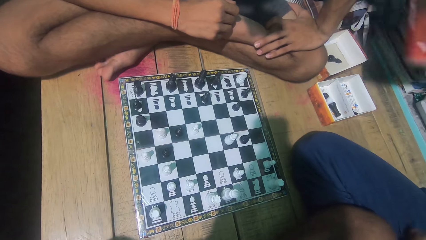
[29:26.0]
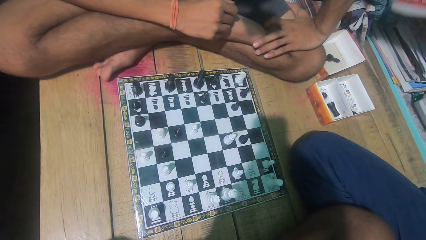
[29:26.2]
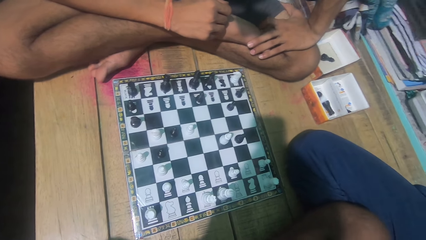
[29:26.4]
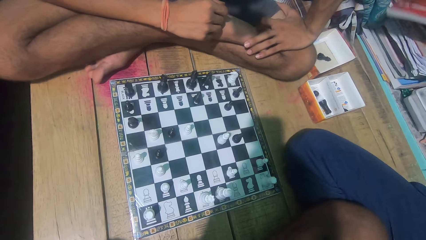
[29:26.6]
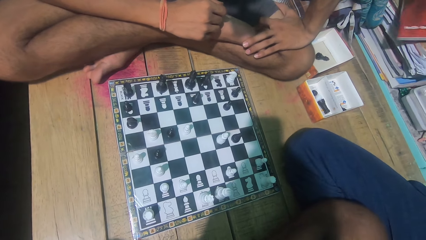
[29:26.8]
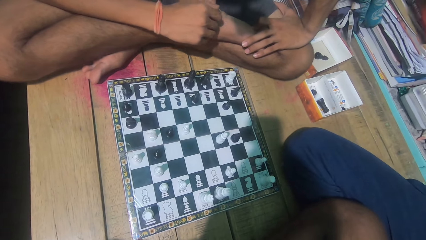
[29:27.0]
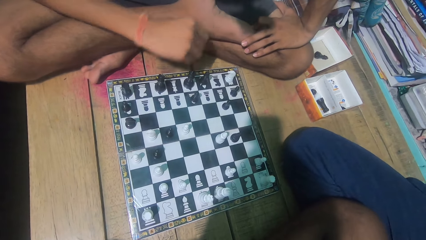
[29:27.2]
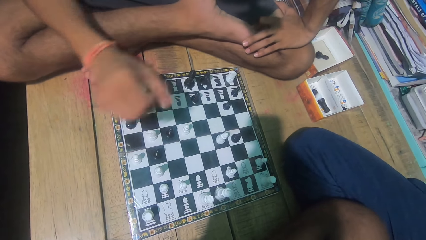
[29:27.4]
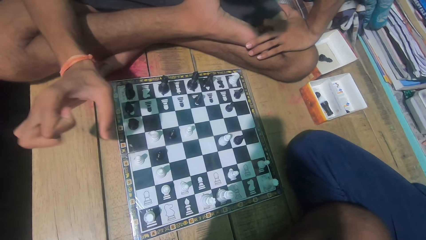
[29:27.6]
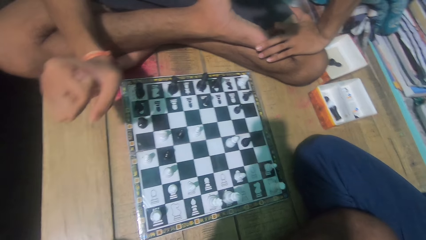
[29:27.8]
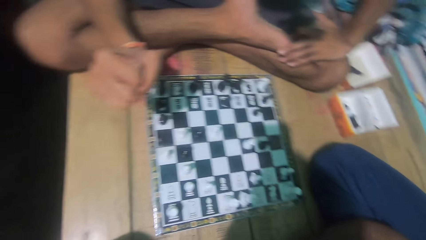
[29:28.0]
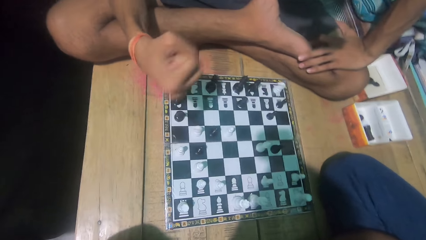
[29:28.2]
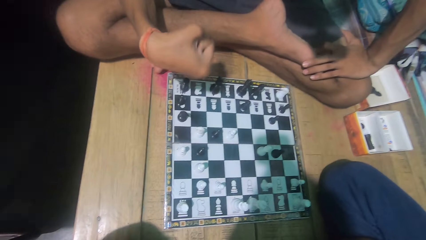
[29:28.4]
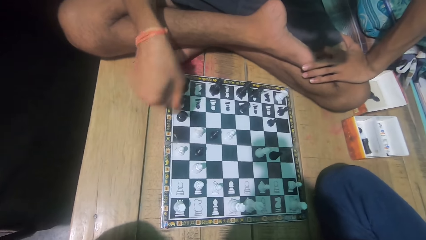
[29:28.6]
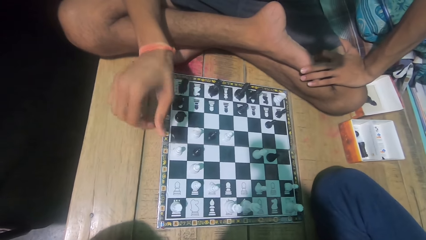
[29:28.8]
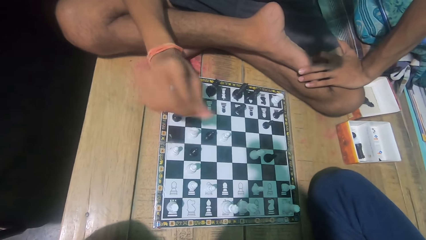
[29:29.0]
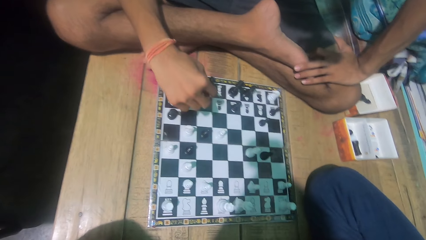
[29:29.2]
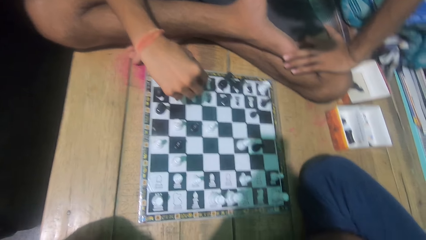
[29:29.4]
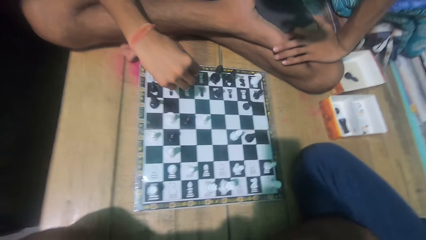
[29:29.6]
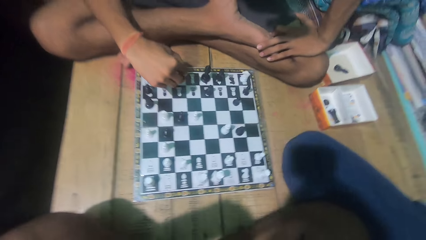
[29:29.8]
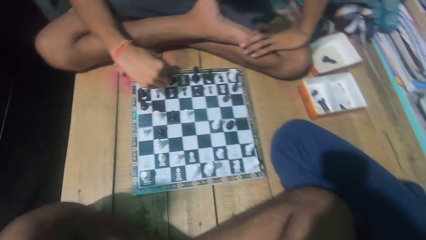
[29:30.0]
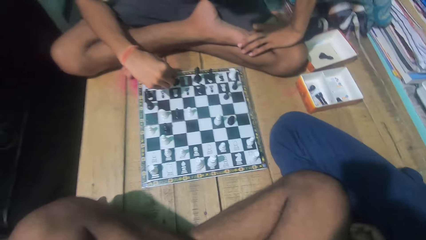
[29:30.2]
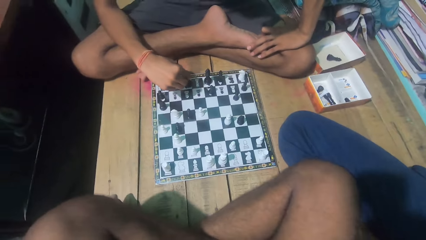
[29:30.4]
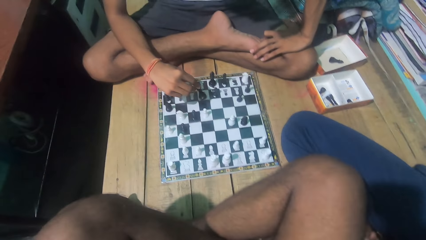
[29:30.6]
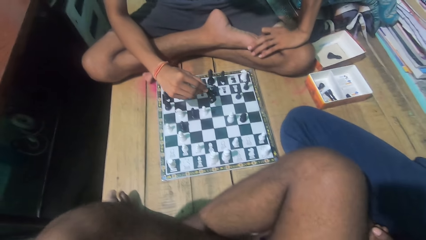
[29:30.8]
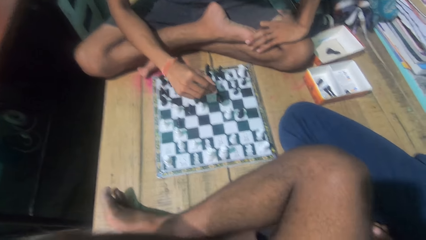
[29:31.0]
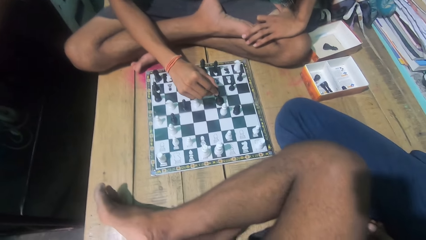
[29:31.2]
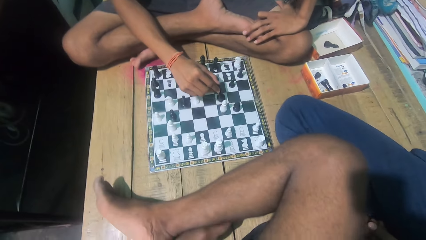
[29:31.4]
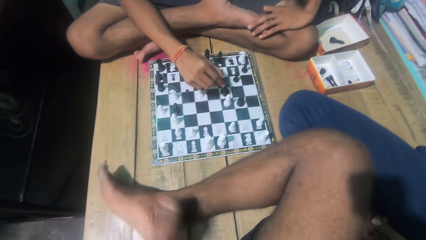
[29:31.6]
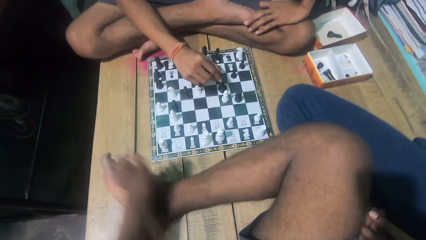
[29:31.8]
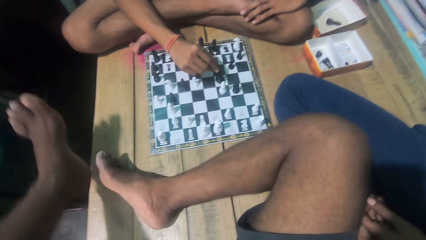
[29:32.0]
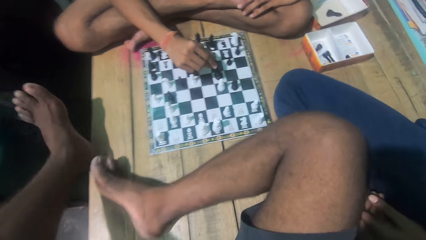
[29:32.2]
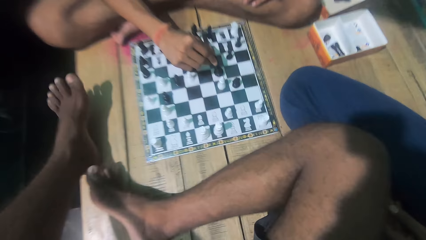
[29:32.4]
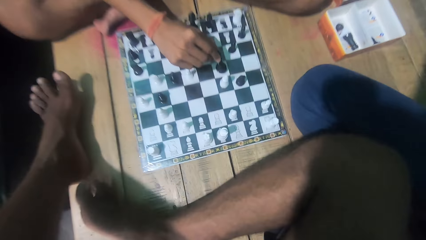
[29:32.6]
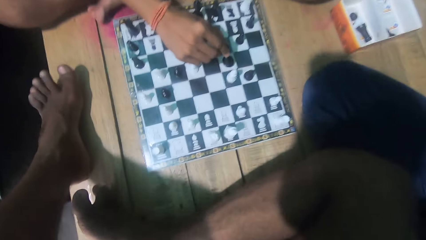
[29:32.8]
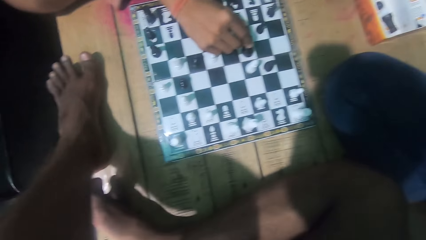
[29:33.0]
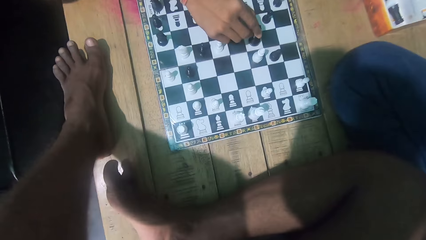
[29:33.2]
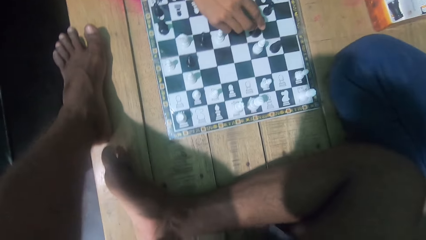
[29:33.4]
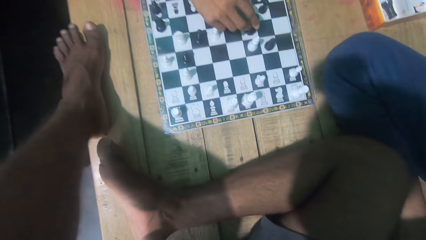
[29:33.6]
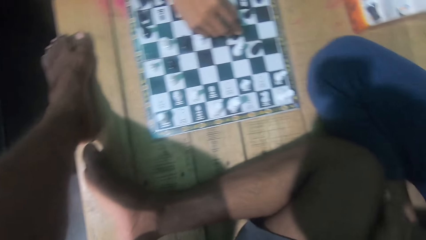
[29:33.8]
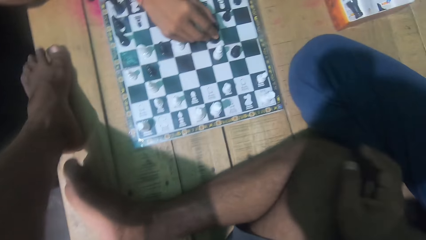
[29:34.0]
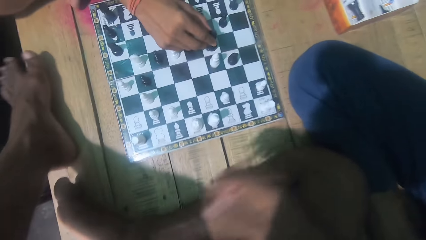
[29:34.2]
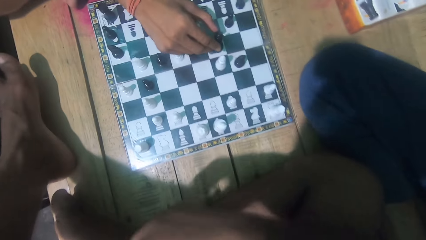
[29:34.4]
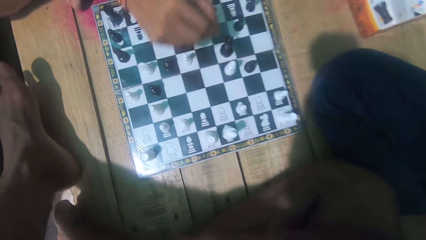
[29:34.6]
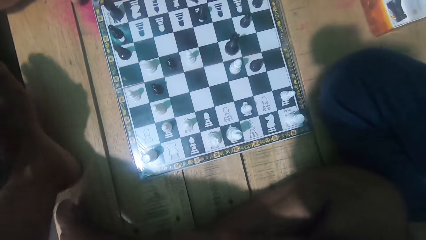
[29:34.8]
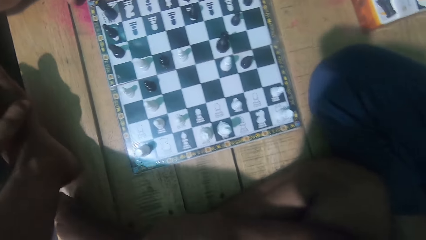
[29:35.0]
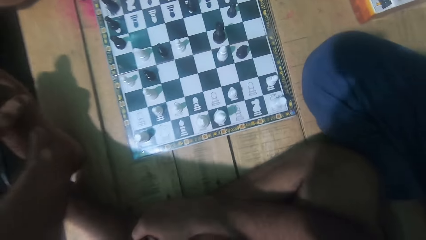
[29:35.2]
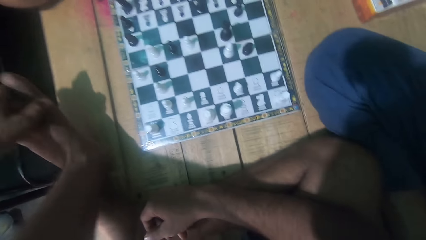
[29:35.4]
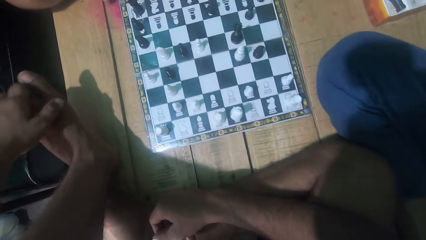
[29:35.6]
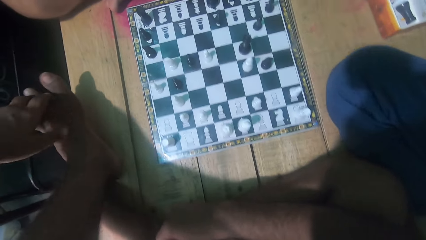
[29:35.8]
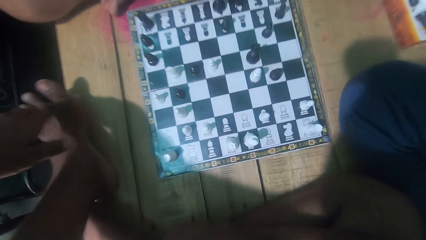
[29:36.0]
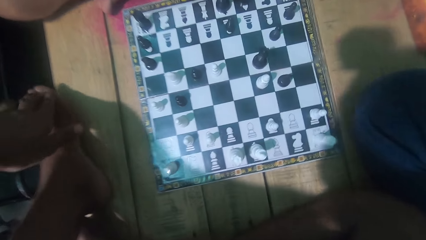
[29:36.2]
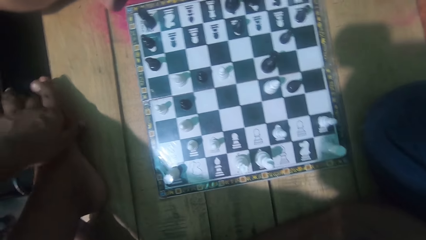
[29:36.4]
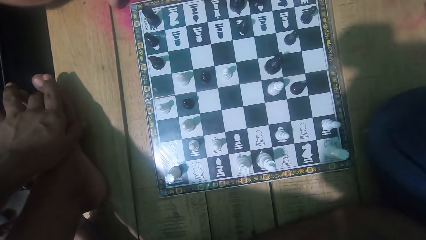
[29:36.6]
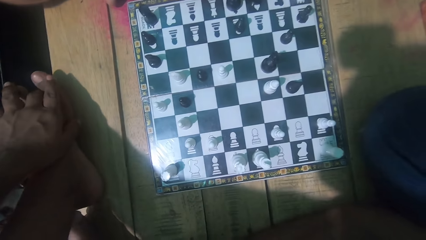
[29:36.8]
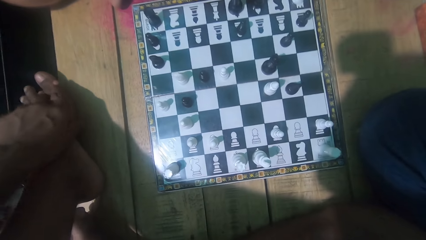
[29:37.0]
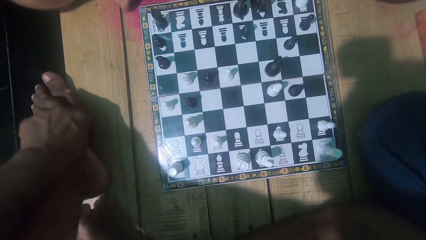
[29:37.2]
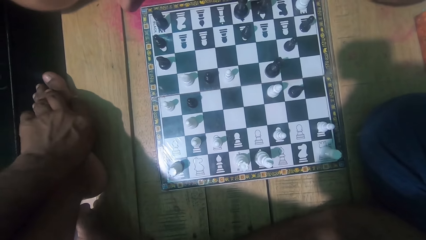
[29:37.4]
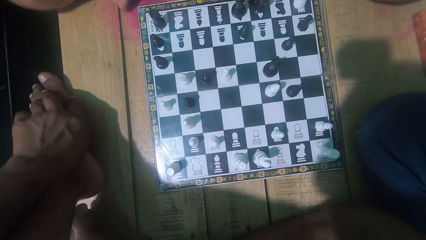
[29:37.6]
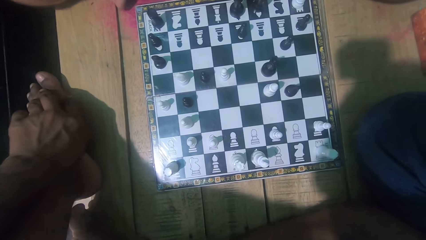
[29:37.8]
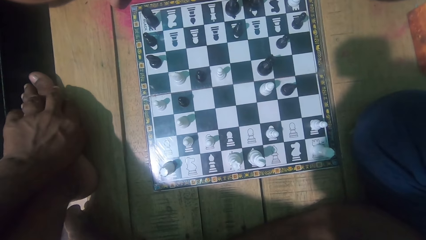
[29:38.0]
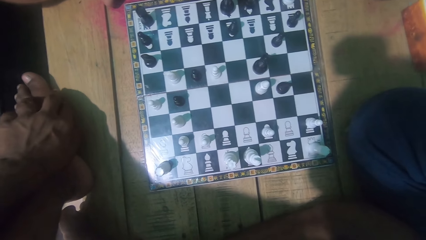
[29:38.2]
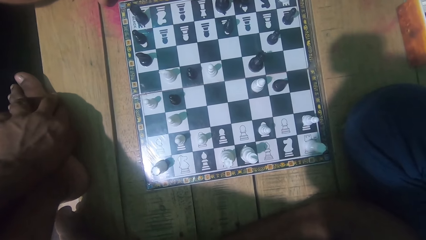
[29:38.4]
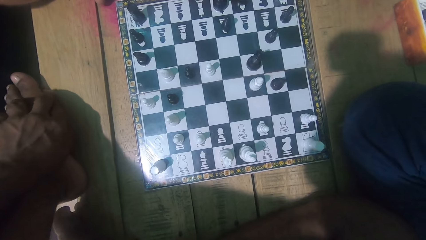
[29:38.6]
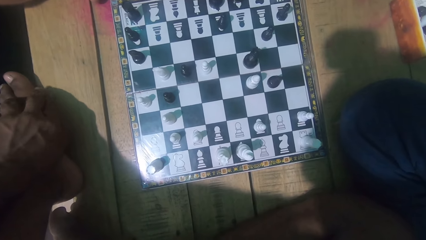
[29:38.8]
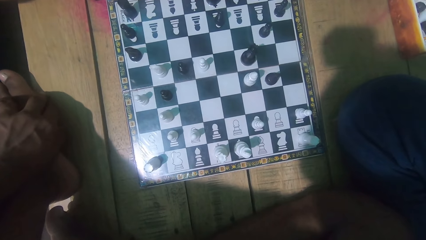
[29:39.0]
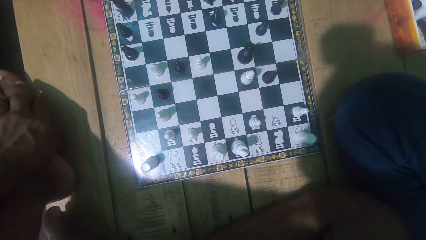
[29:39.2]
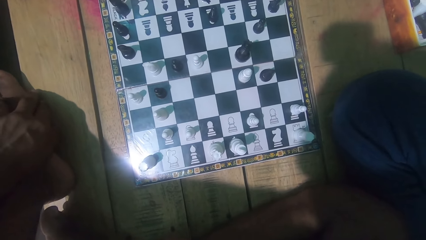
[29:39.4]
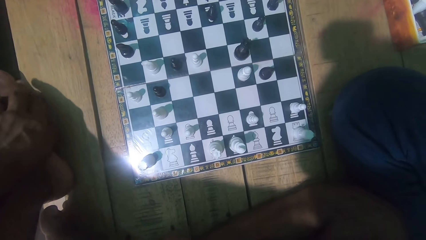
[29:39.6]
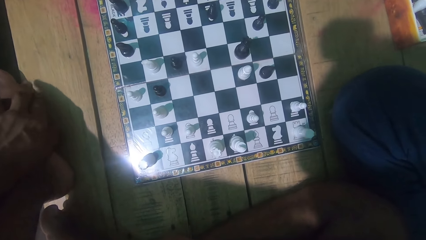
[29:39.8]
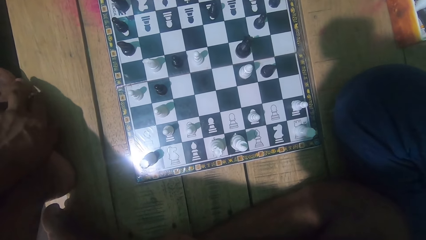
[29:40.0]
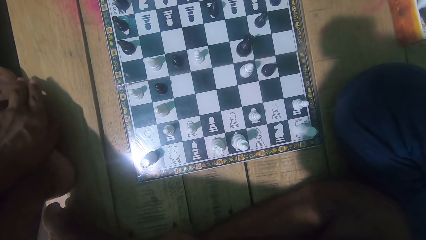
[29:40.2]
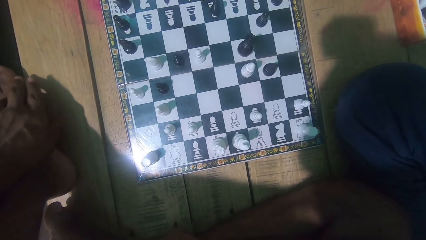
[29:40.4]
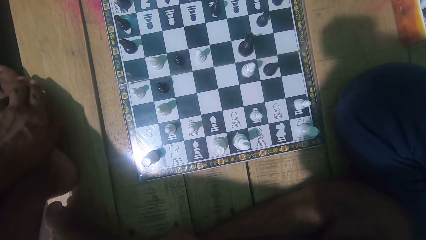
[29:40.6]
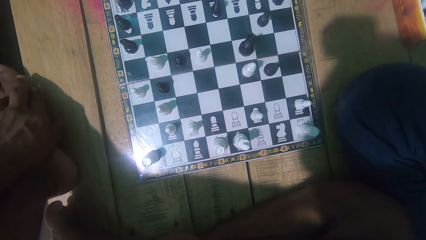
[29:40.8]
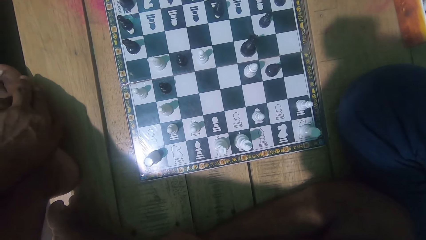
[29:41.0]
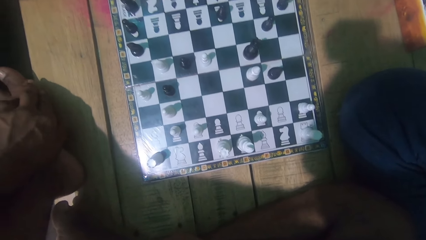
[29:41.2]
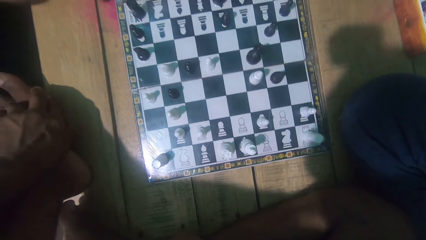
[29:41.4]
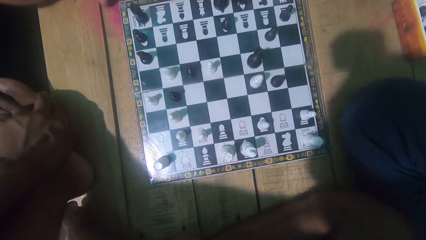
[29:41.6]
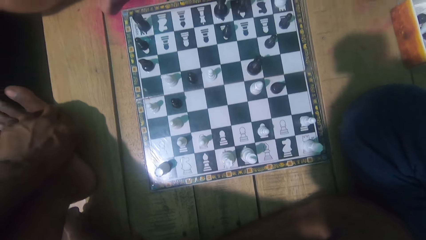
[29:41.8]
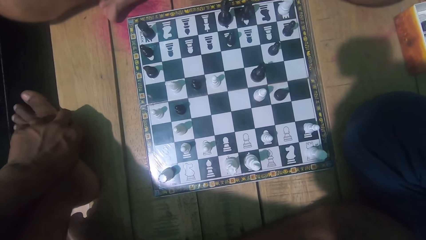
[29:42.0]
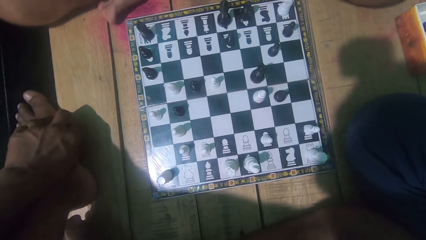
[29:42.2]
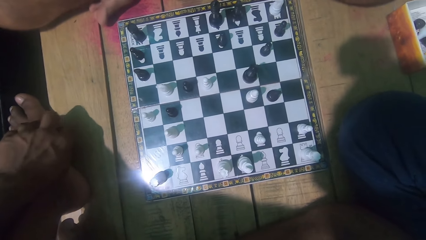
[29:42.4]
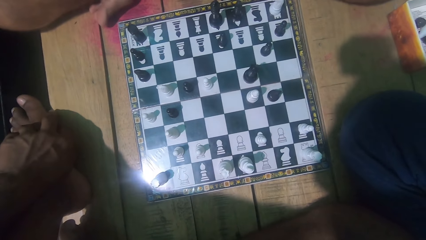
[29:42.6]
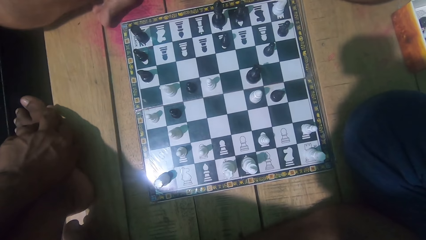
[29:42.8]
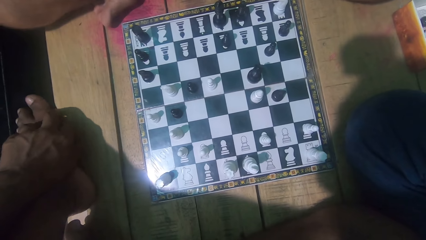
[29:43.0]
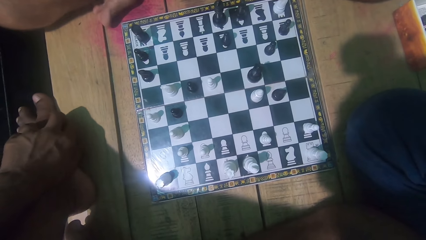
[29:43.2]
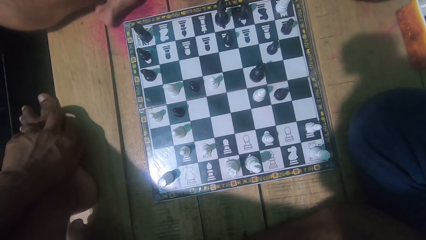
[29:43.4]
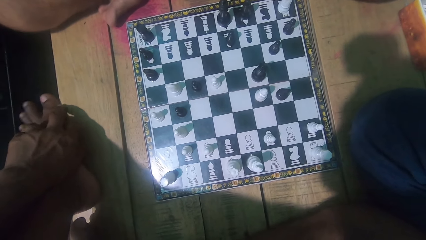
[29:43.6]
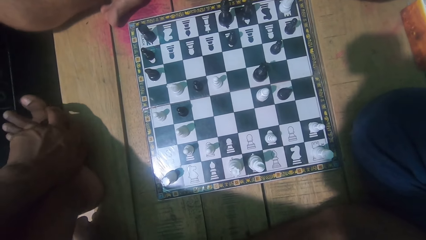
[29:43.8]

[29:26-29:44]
A man waves his hand. The man moves the chess piece. The camera wearer touches his toe. He looks at the chess game with the man.
